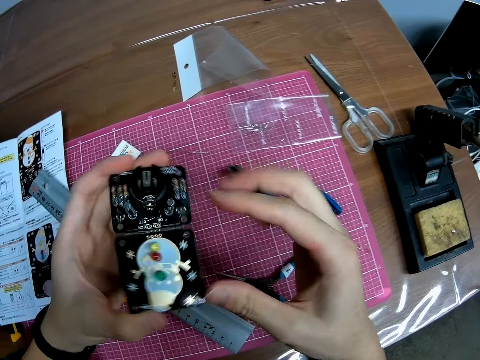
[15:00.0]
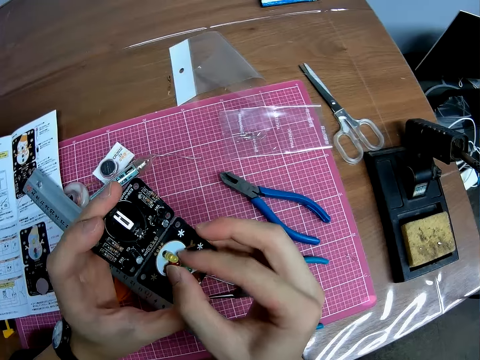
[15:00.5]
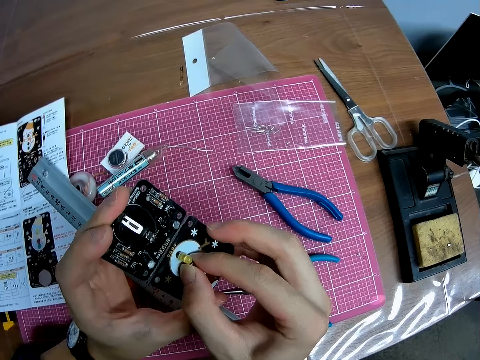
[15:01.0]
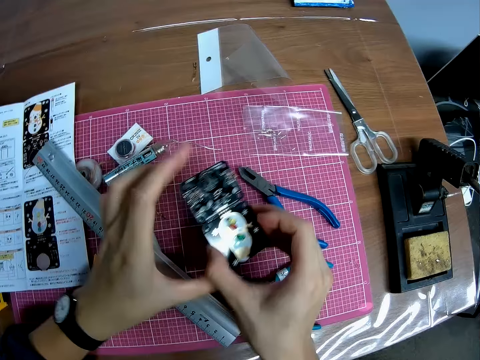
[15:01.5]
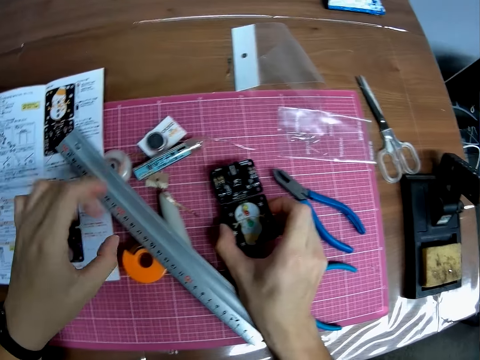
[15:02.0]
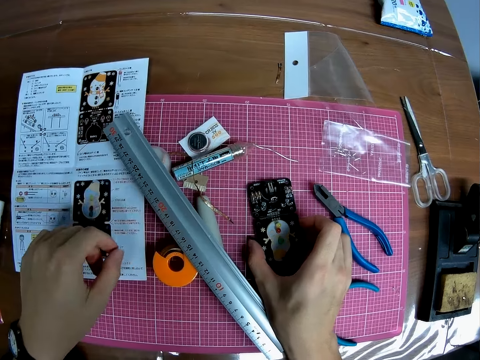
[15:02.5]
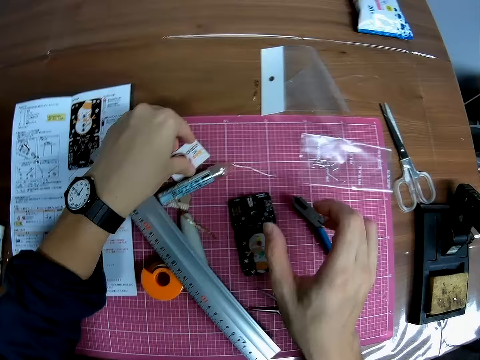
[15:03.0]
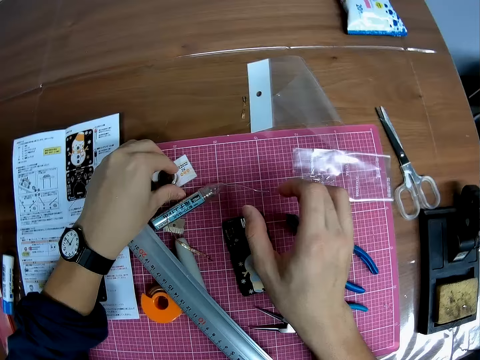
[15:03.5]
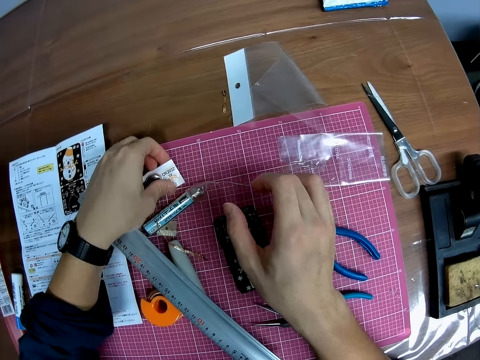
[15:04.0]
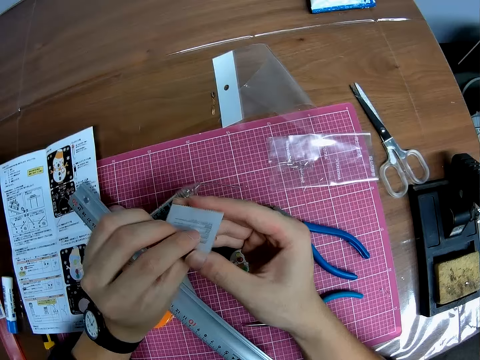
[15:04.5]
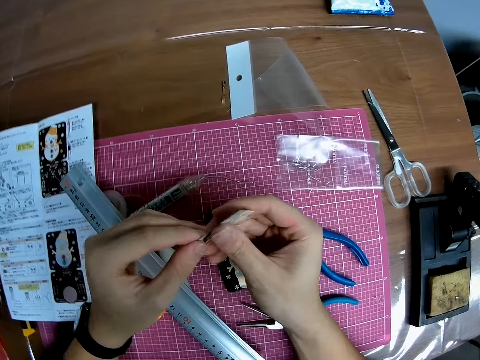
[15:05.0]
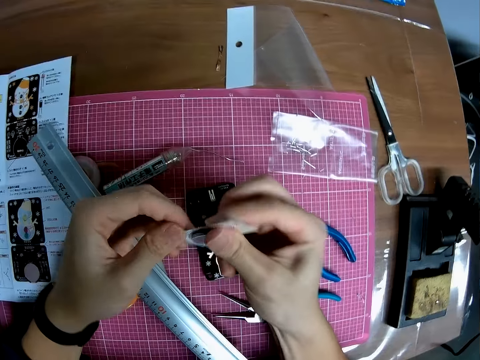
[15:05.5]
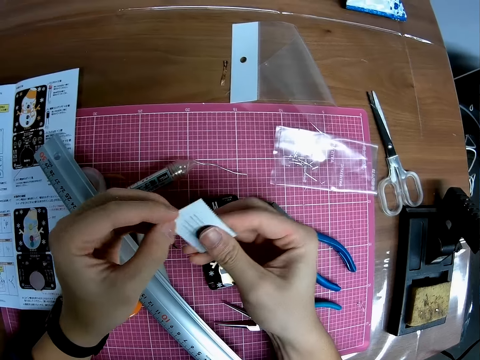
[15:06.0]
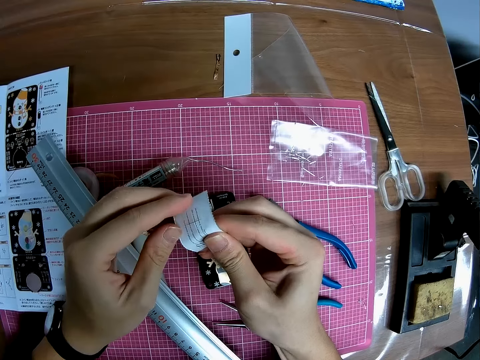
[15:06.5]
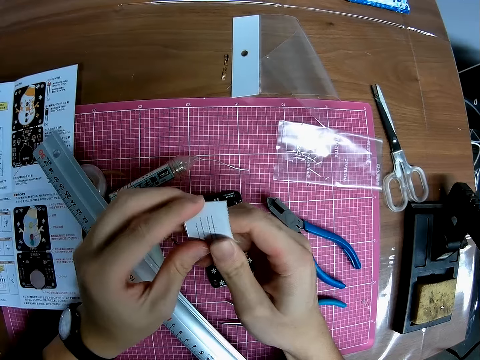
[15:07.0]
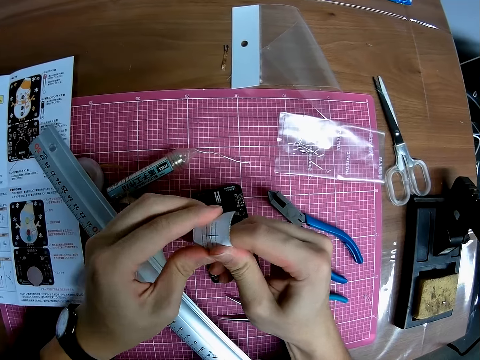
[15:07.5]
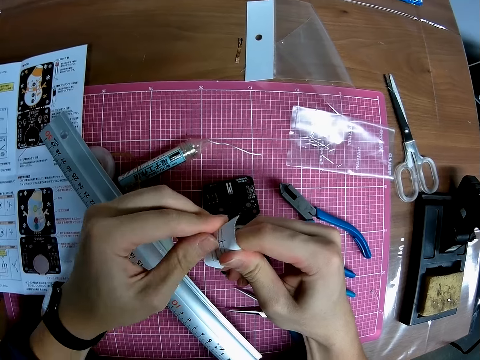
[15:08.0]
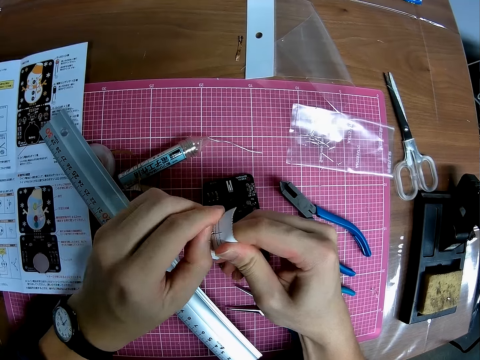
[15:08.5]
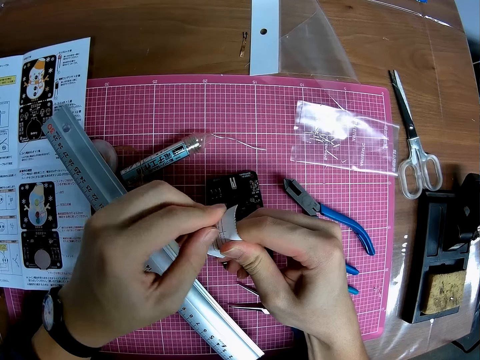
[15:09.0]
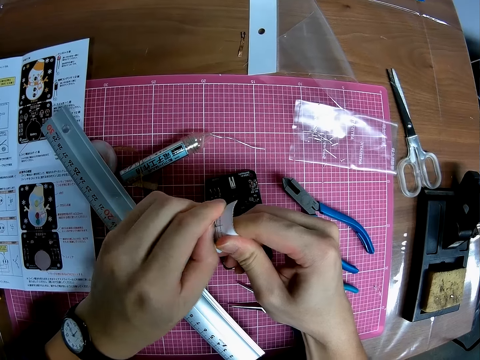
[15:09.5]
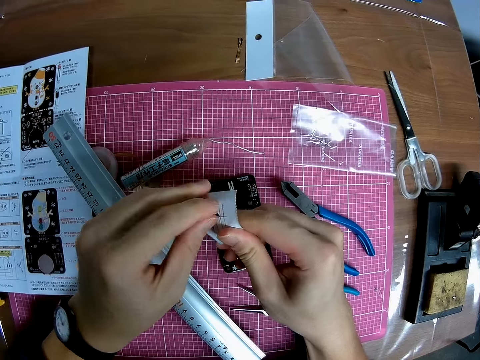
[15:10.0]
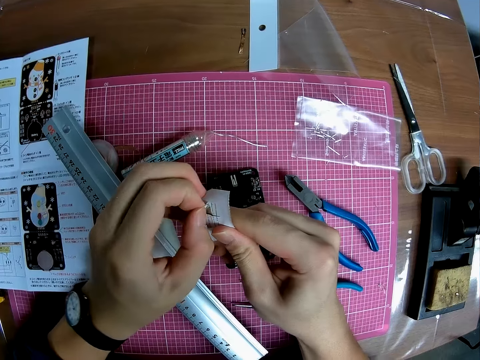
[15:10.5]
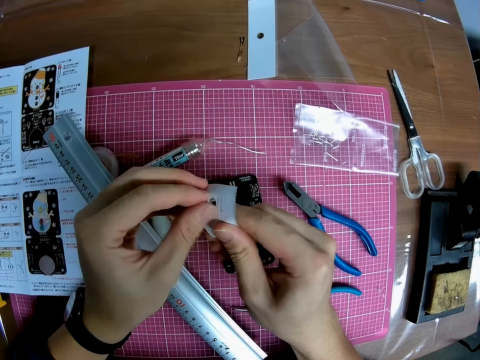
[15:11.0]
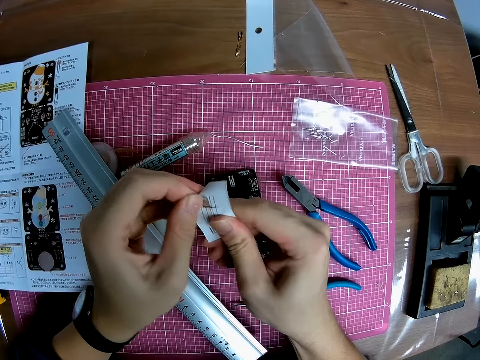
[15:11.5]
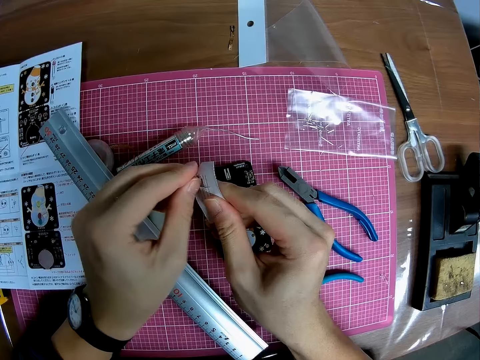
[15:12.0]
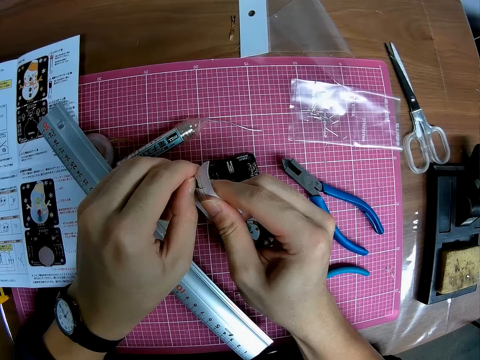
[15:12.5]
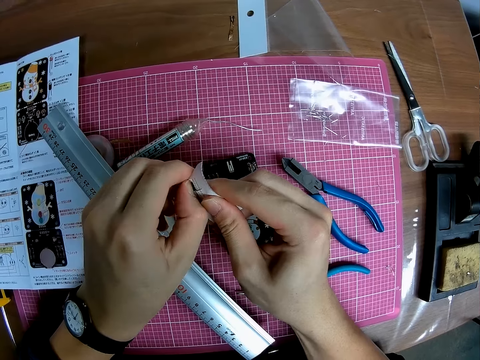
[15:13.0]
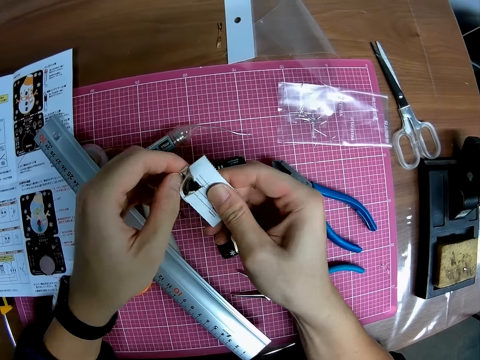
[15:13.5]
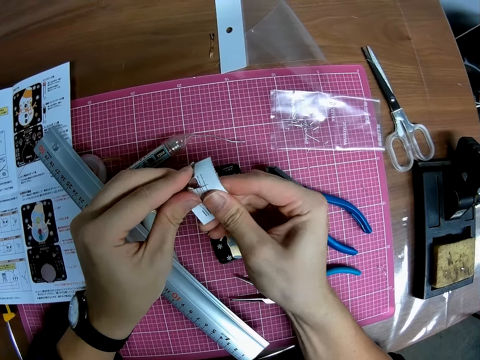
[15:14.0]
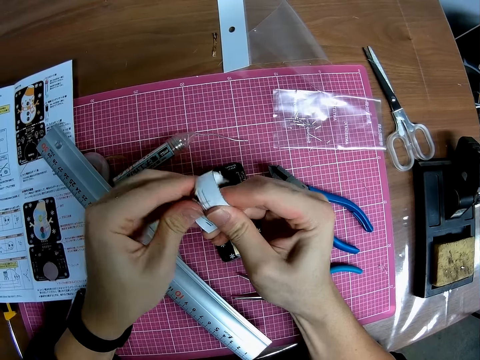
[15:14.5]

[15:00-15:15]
The camera wearer places the motherboard on the table. They pick up a battery in a pack on the table. They look at the battery paper. They open the battery paper. They remove the battery from the pack.

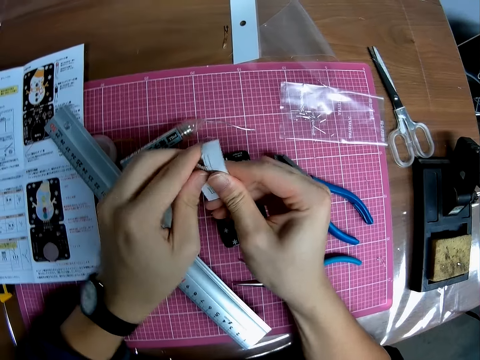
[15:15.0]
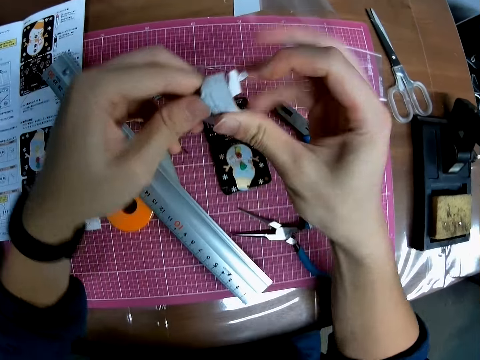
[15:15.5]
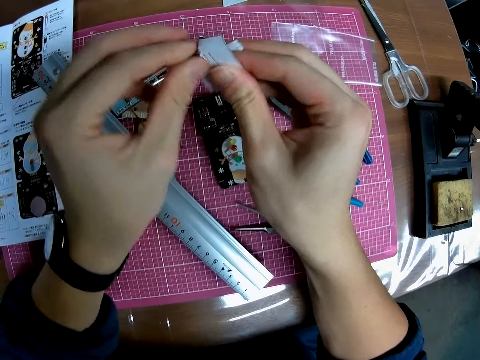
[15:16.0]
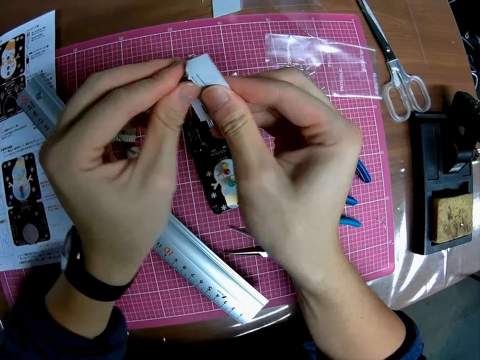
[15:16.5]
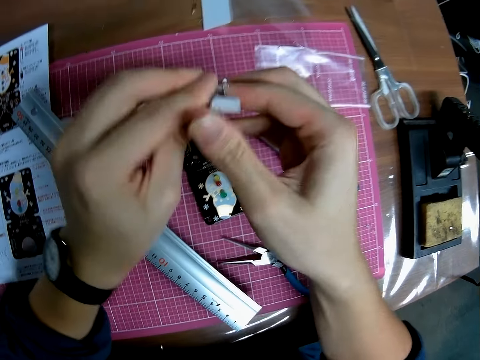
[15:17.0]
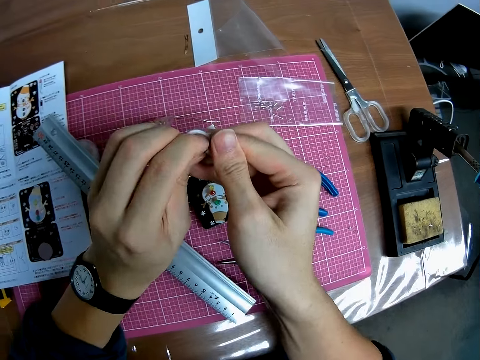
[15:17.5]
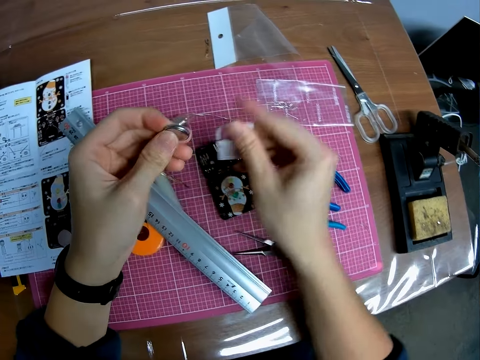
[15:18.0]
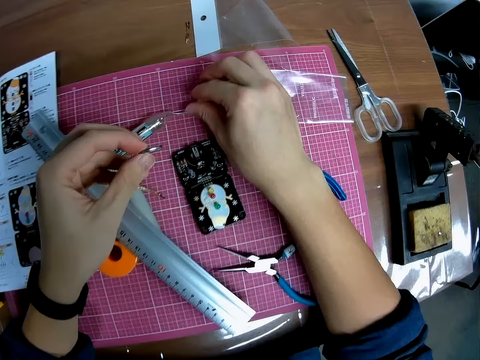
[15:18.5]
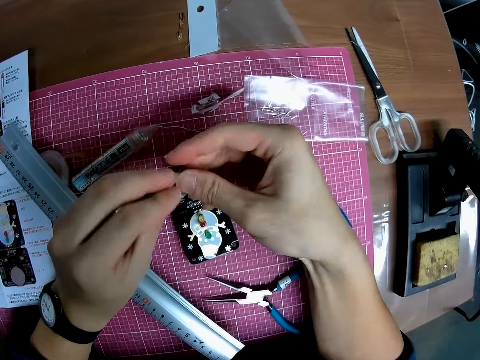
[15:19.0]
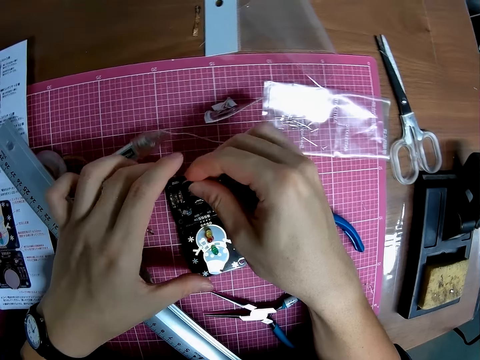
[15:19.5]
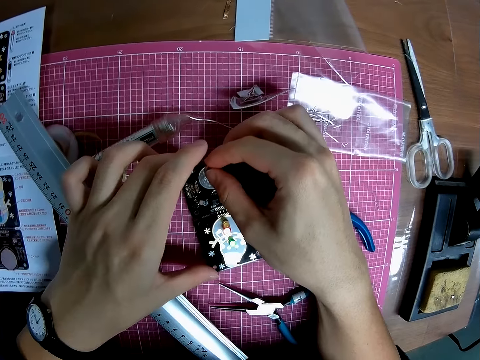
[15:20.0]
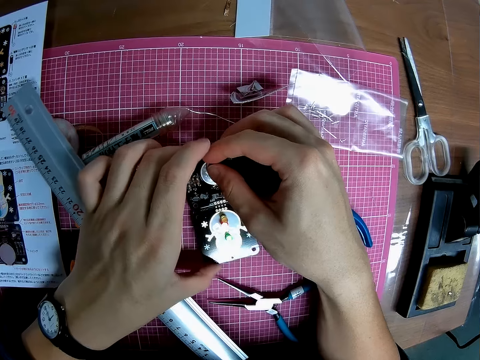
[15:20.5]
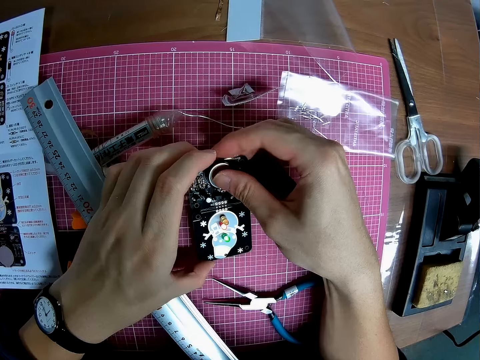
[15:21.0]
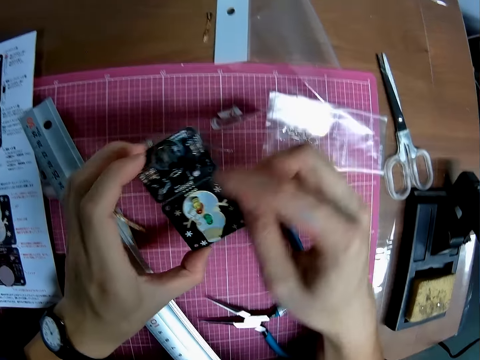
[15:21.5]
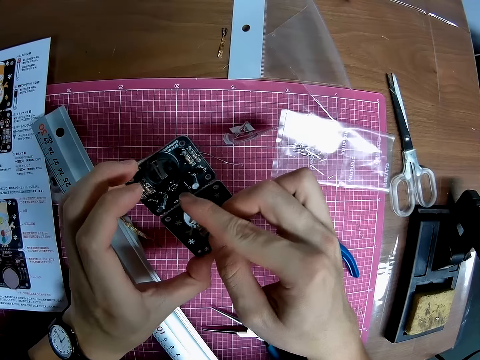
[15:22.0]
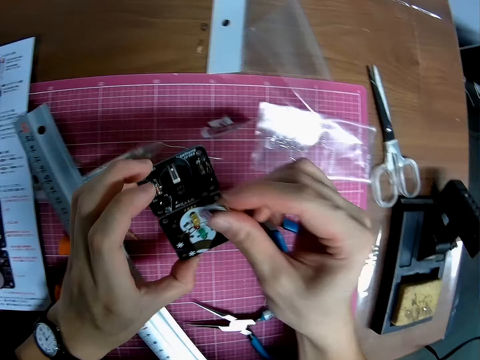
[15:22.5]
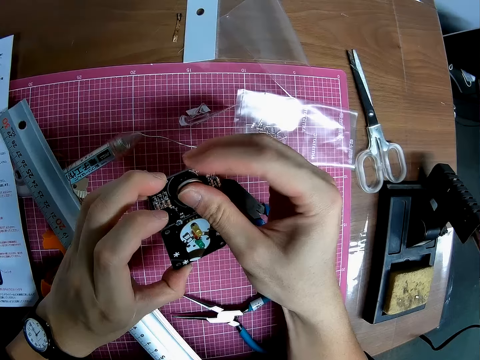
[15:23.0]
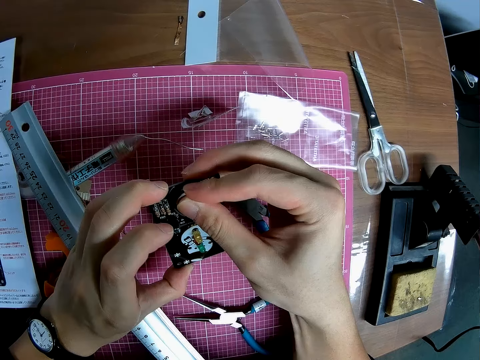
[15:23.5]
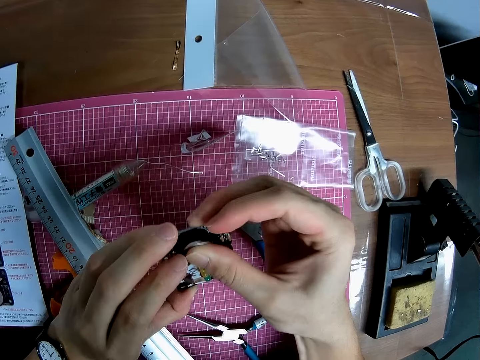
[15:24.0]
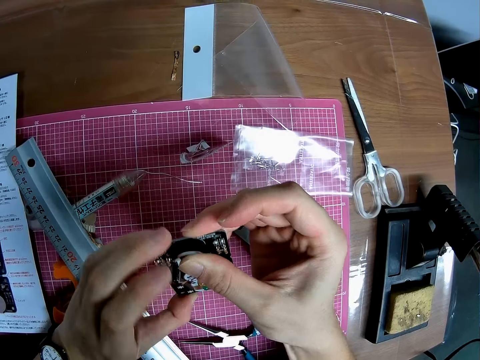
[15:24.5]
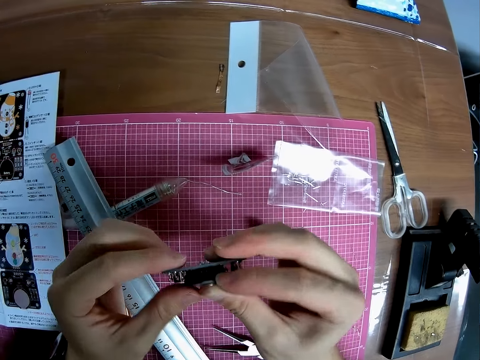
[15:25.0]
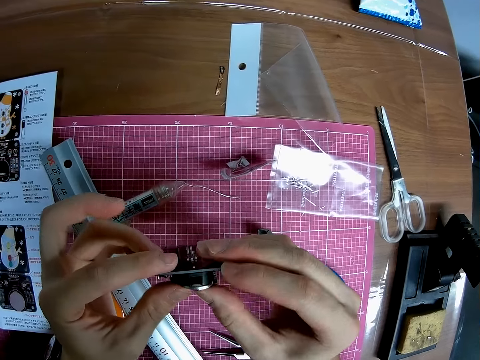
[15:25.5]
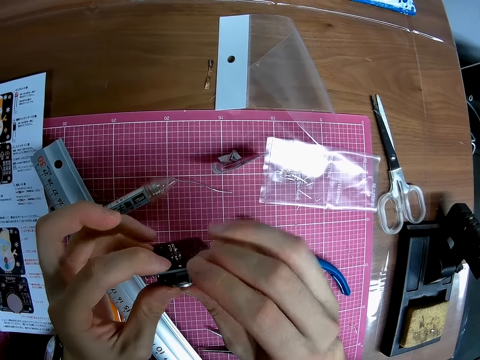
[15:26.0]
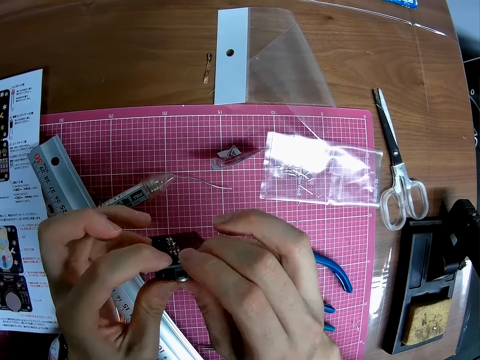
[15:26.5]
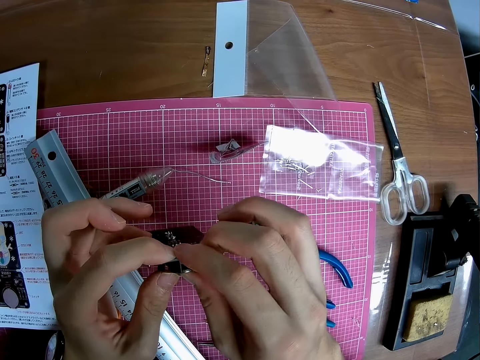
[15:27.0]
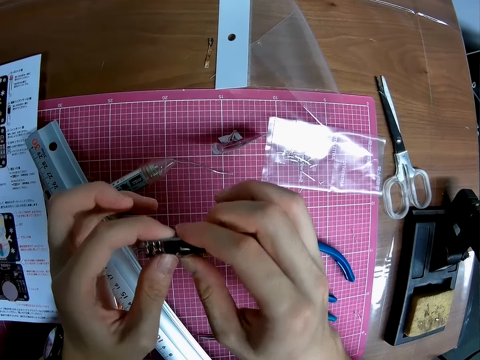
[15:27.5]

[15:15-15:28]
The camera wearer fixes the battery on the motherboard. They put the battery on the motherboard.
